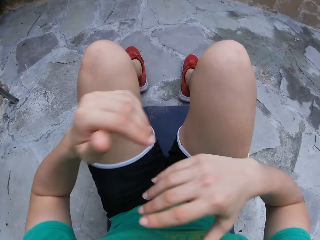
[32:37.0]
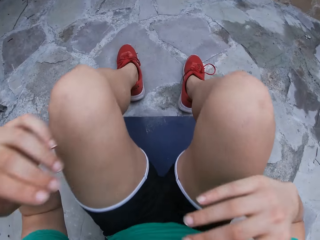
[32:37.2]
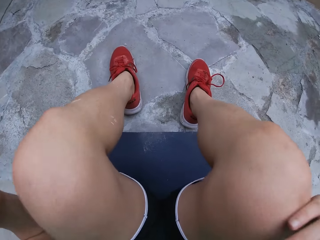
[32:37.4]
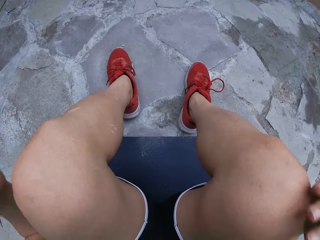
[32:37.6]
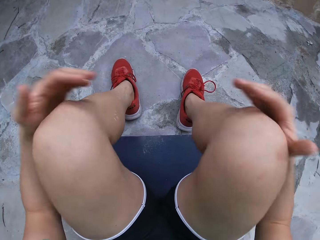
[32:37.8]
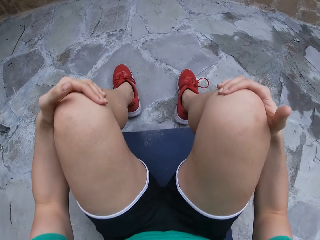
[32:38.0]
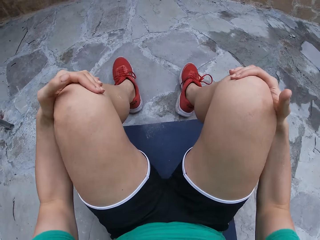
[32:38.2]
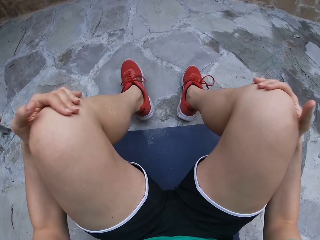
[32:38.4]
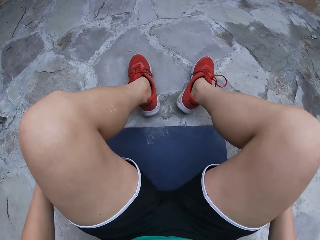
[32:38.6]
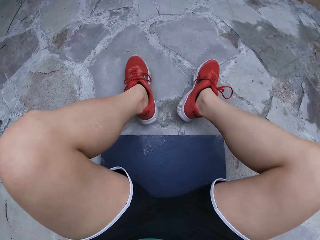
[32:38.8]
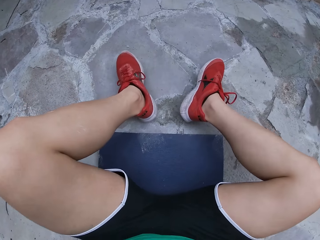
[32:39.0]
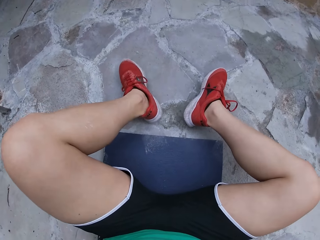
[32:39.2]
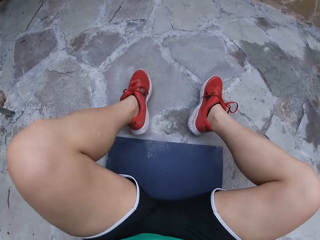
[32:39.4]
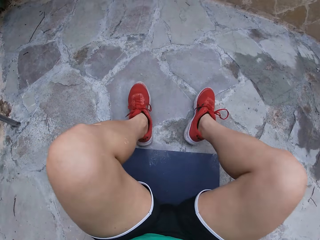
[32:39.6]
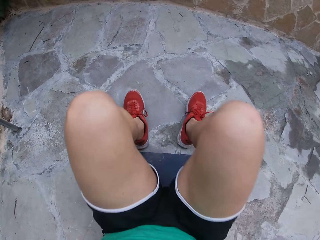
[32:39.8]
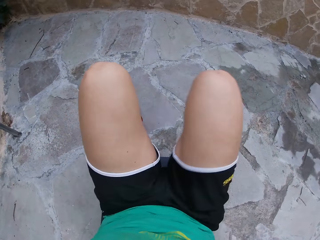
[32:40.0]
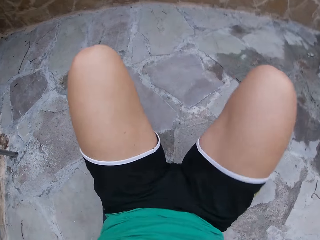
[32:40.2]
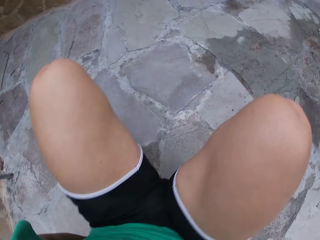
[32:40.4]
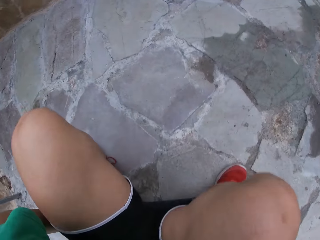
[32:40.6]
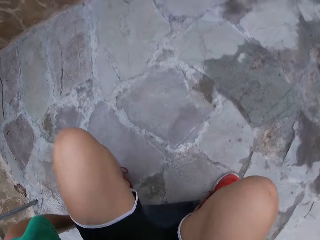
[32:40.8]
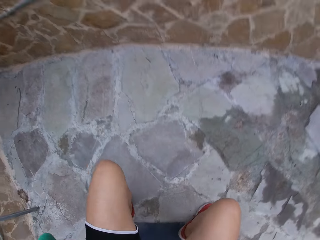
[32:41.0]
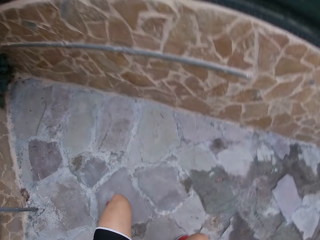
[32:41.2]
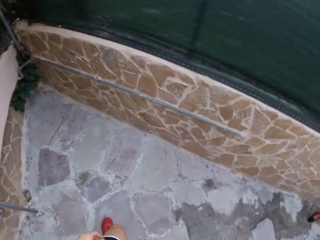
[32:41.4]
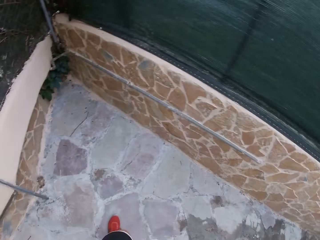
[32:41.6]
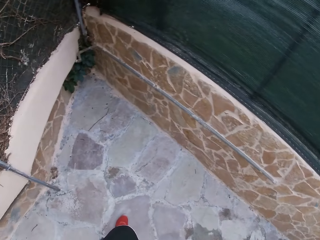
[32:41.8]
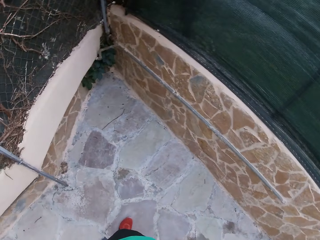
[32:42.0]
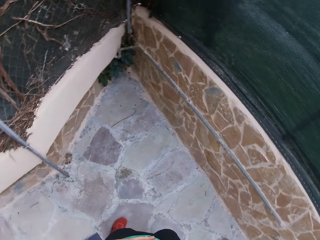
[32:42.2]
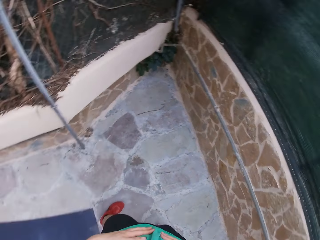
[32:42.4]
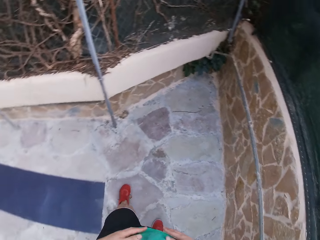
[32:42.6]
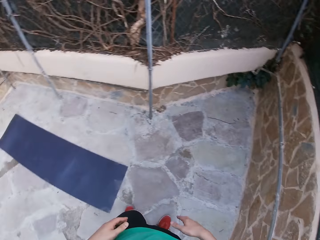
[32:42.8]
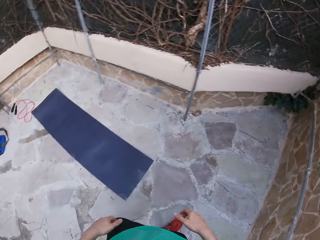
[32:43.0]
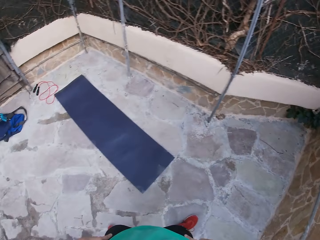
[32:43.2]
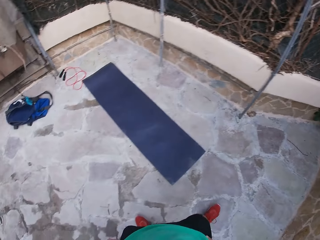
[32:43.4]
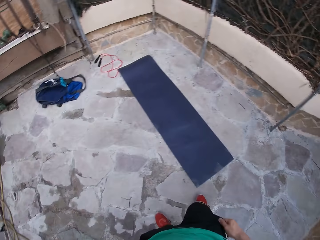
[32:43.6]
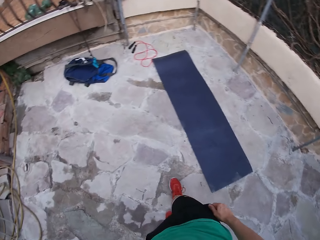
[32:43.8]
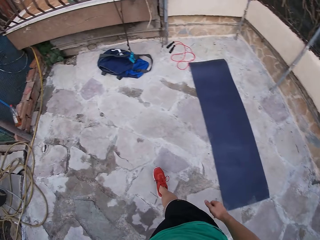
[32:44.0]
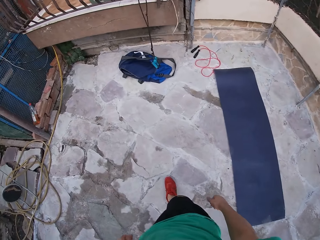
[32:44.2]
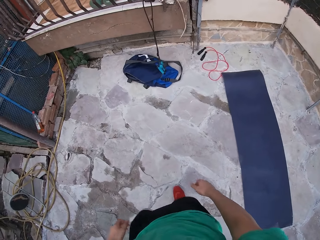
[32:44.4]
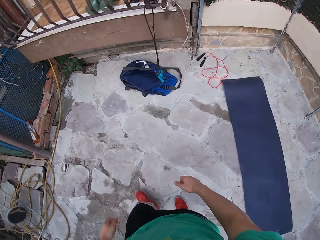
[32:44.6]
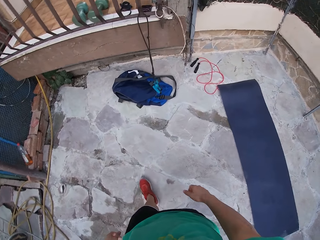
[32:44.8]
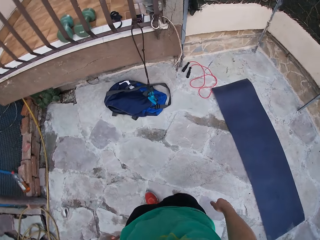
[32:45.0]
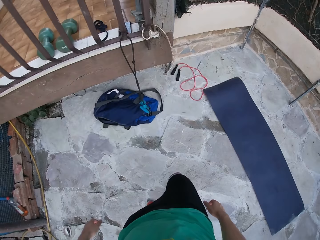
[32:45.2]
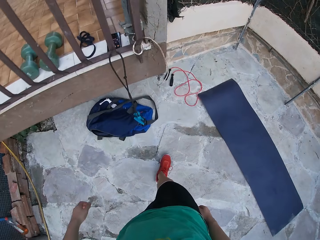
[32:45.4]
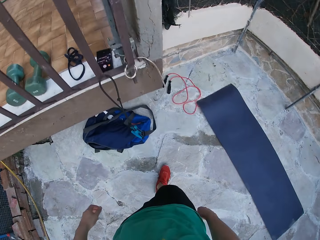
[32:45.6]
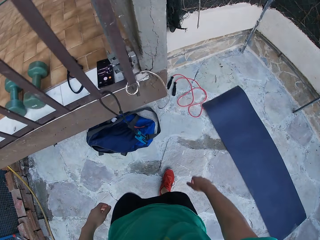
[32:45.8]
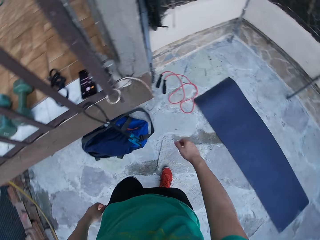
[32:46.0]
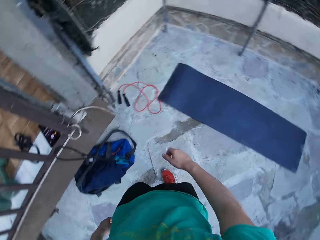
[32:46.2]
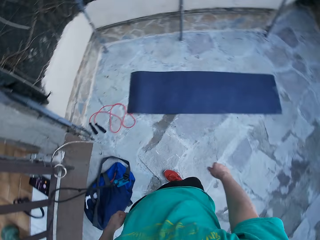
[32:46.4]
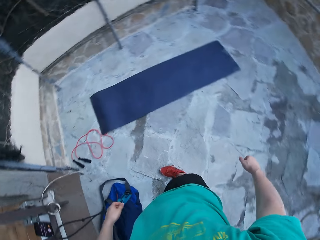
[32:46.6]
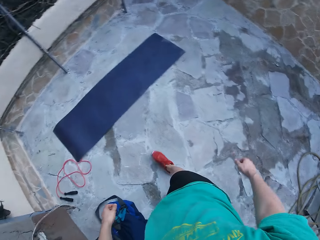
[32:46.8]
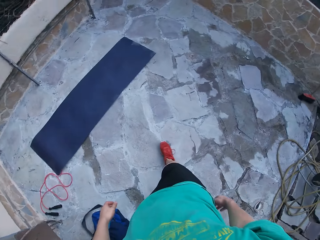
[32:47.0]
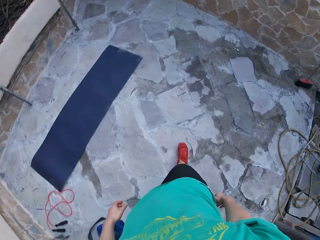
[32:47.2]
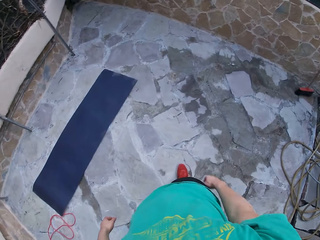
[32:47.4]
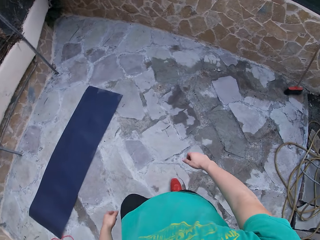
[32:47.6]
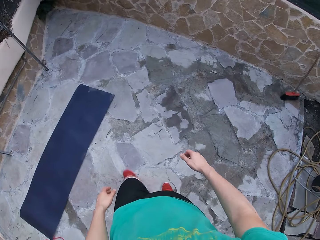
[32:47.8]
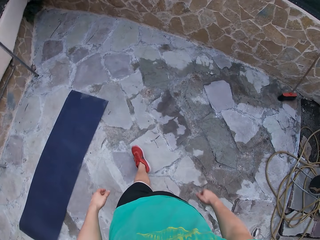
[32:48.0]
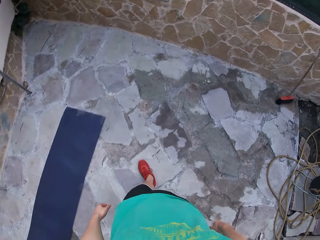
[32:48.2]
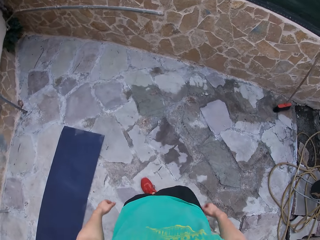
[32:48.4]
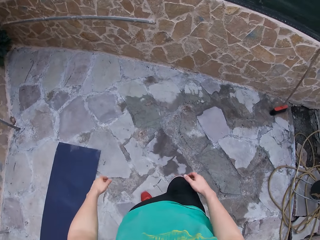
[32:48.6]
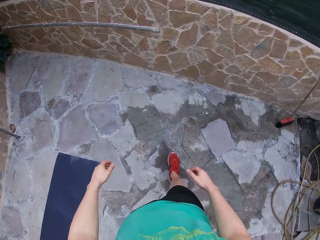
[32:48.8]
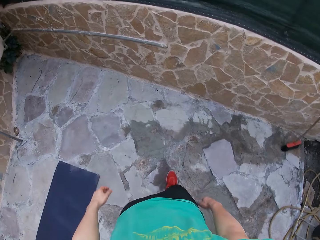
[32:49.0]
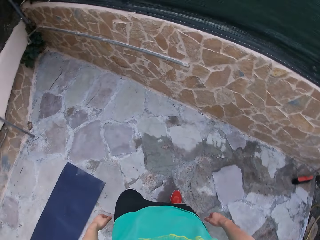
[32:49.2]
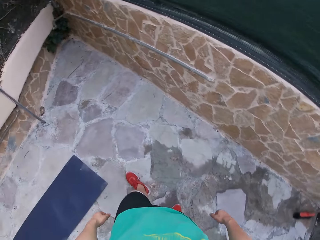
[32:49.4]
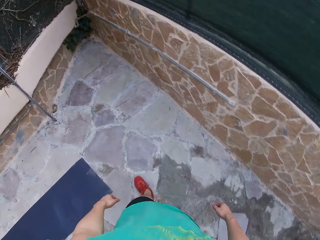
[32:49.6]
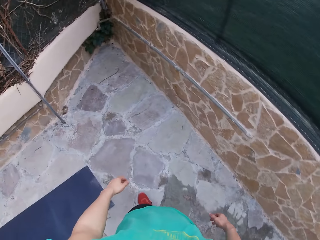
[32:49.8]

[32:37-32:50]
The camera wearer touches the legs and moves the legs. They sit on a yoga mat. They stand from the yoga mat. They step forward. They walk round the mat. They step forward.

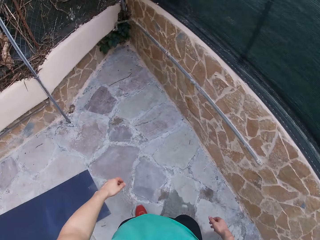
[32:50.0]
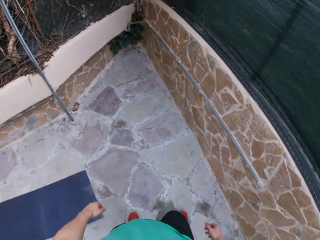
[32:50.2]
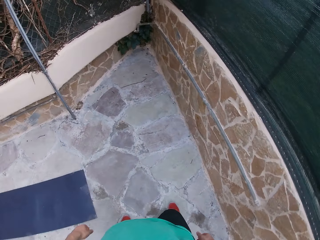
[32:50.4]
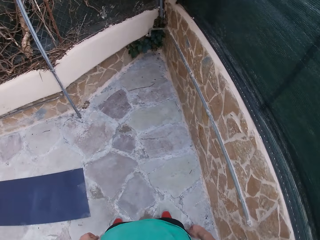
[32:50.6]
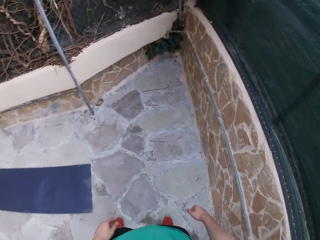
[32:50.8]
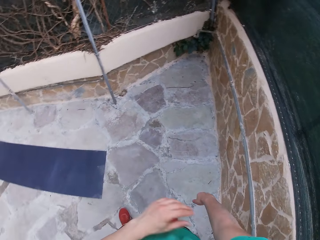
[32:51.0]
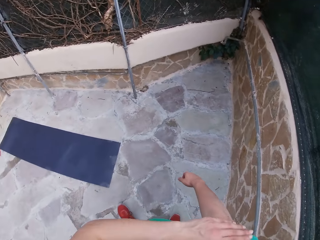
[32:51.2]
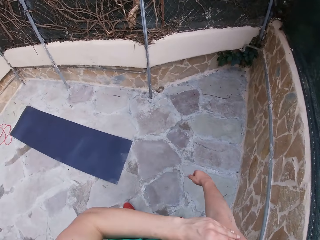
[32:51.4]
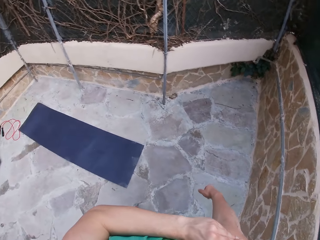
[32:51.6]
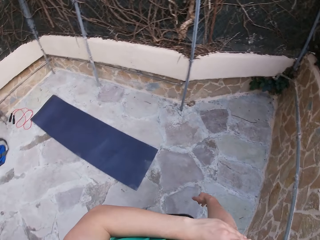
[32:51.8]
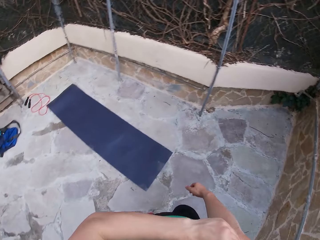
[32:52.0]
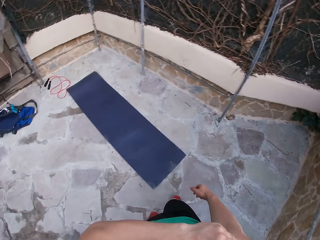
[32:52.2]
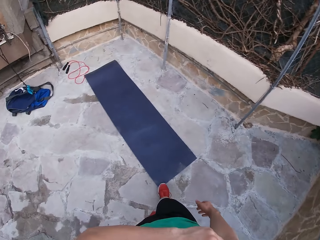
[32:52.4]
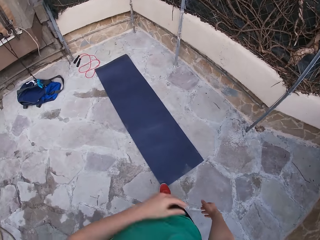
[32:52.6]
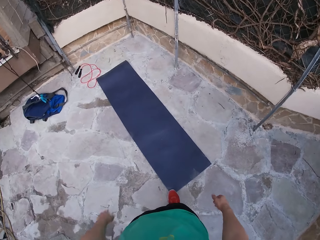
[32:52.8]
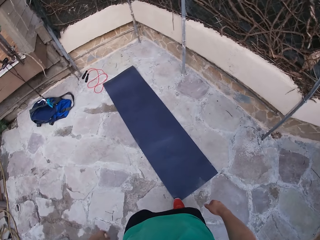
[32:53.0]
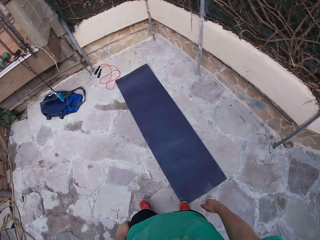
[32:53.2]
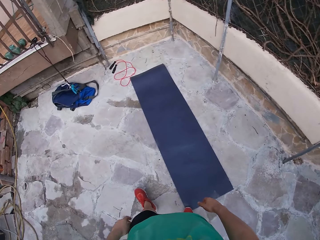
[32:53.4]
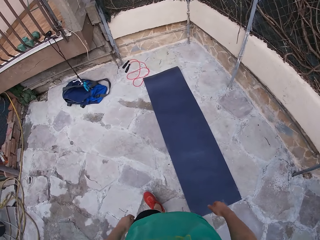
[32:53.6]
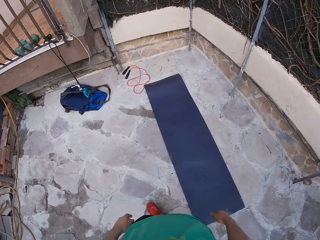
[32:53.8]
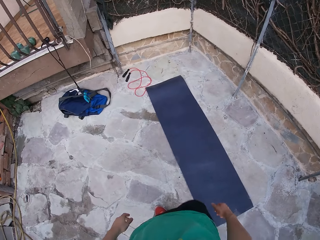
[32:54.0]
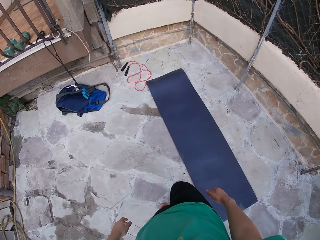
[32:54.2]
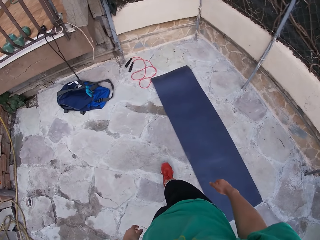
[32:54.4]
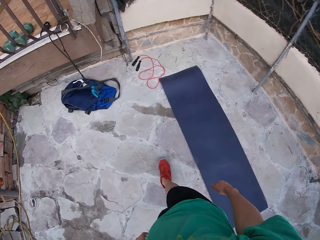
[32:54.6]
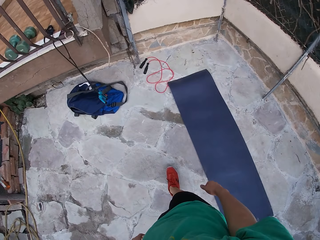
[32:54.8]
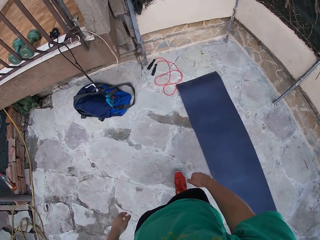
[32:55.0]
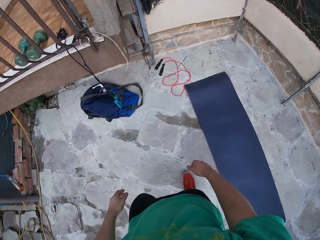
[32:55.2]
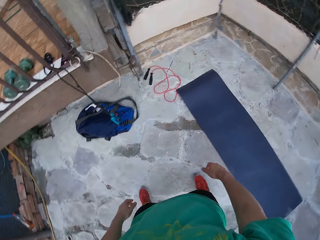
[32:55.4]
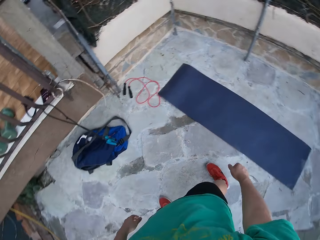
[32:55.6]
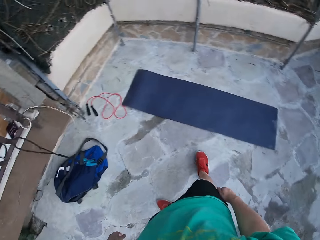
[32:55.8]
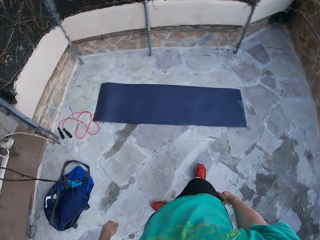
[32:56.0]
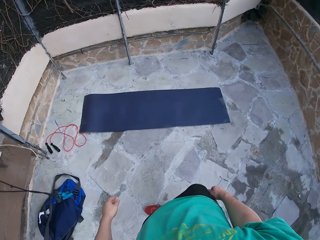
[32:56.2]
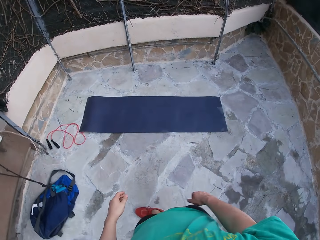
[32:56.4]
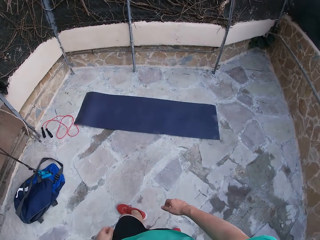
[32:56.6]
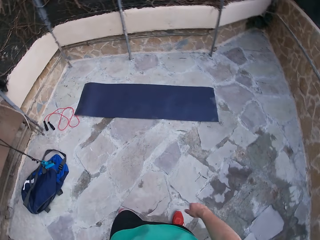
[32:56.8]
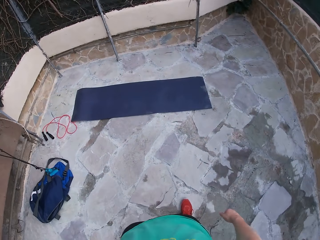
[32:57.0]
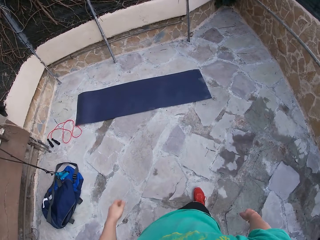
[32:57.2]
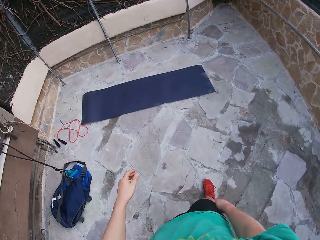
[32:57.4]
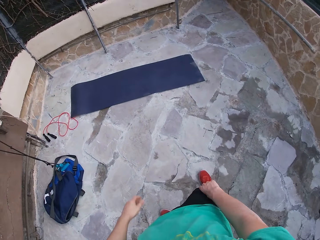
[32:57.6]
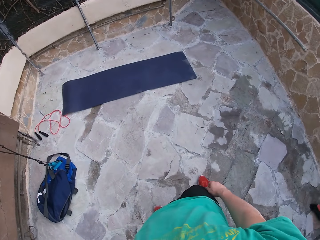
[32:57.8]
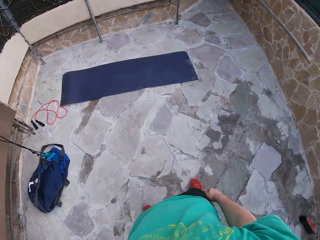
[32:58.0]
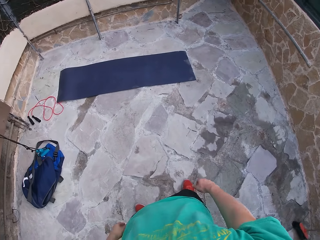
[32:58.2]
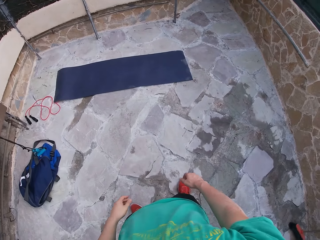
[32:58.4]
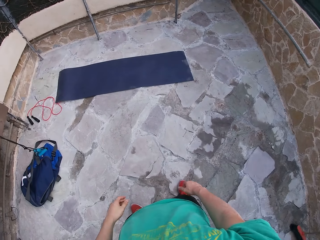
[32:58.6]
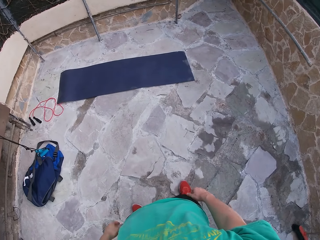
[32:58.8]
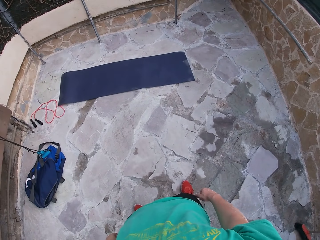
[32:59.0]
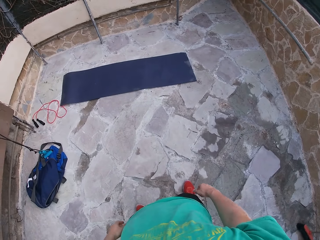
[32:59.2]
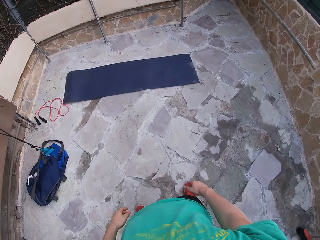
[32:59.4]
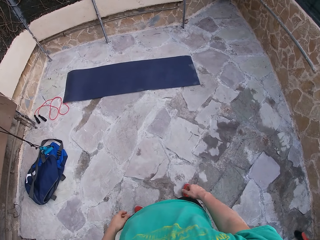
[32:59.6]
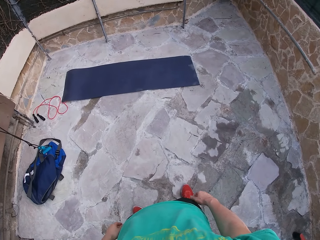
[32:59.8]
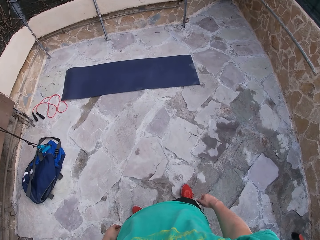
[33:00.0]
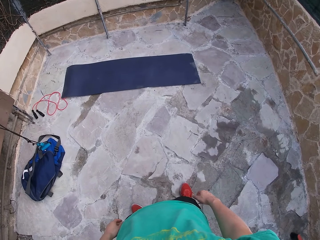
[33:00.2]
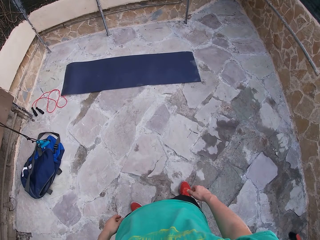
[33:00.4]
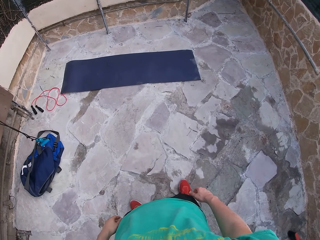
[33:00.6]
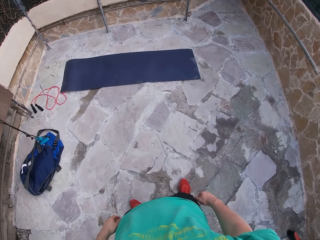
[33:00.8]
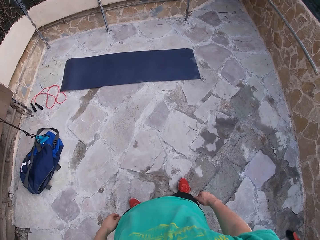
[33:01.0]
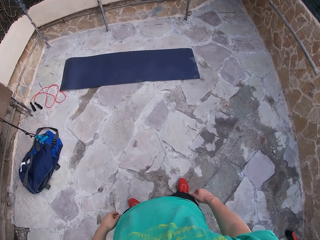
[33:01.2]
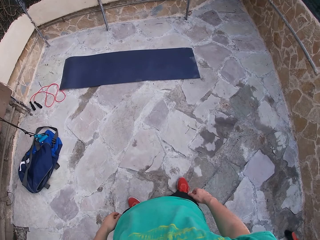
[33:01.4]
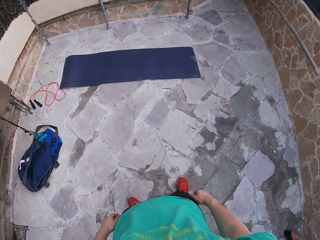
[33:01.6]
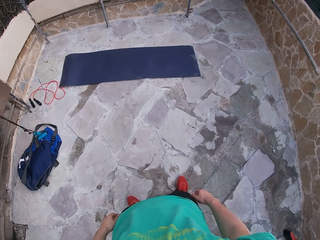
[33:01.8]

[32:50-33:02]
The camera wearer touches the hand. They step forward. They move the legs. They look around.
